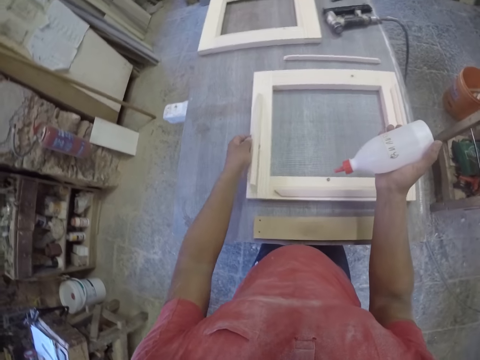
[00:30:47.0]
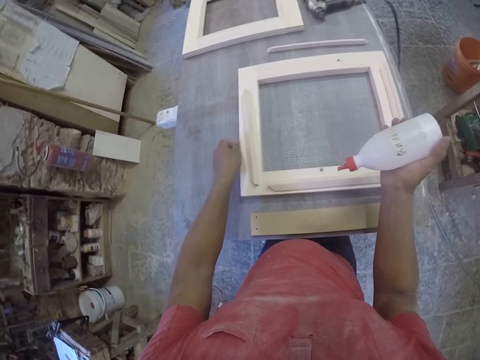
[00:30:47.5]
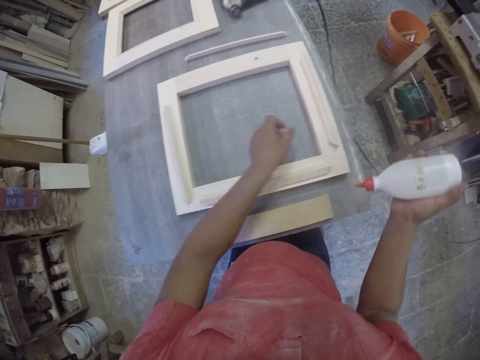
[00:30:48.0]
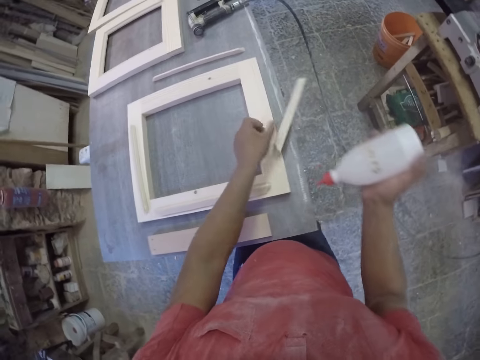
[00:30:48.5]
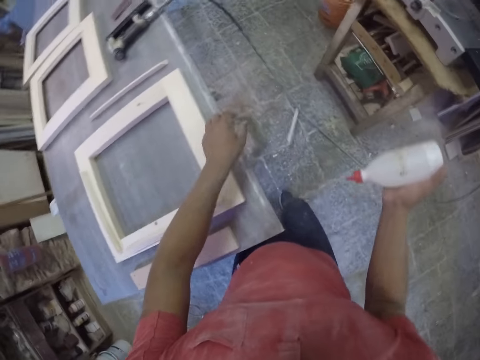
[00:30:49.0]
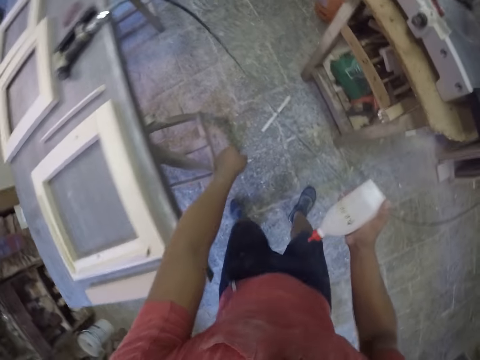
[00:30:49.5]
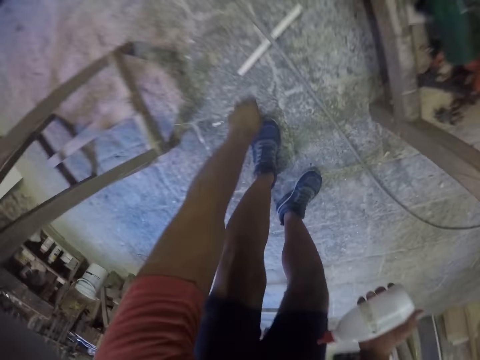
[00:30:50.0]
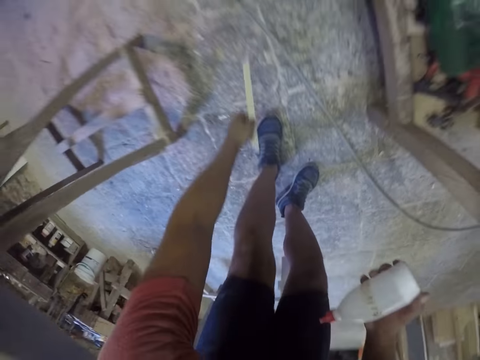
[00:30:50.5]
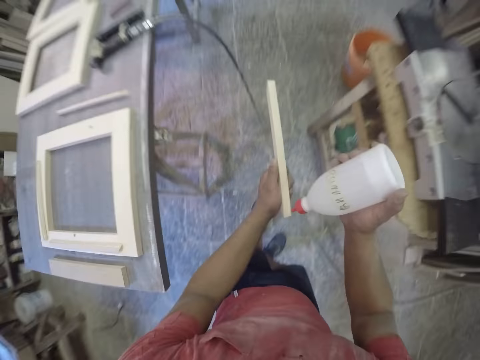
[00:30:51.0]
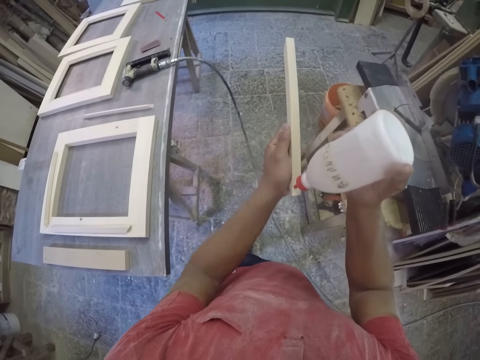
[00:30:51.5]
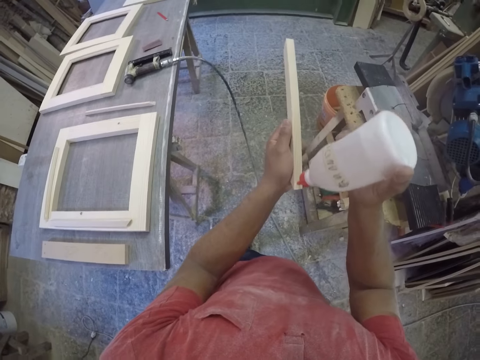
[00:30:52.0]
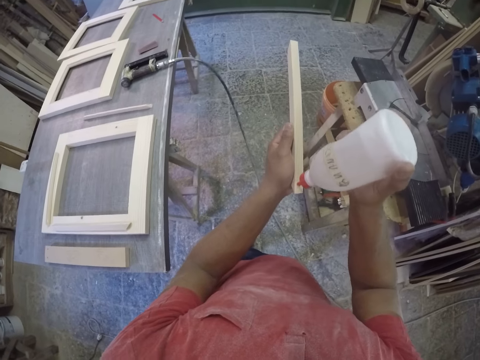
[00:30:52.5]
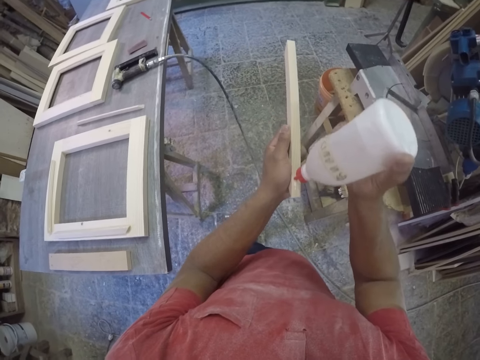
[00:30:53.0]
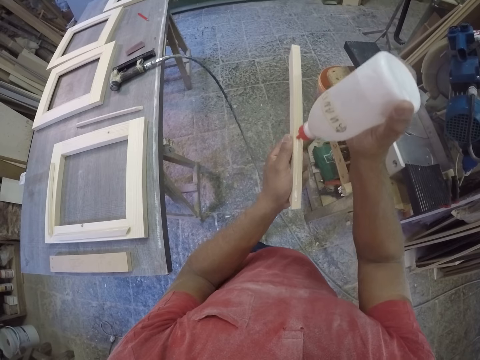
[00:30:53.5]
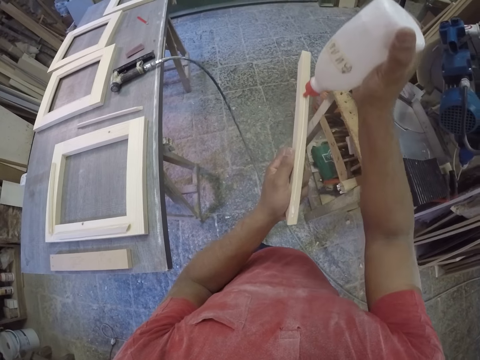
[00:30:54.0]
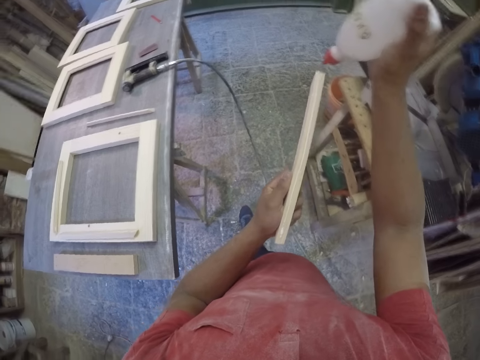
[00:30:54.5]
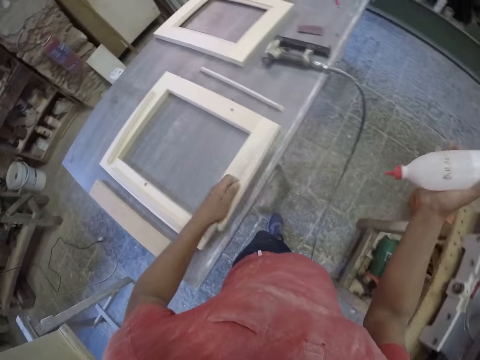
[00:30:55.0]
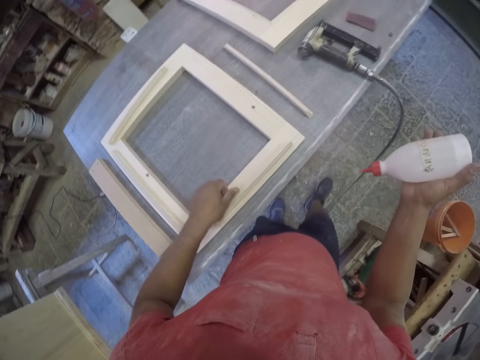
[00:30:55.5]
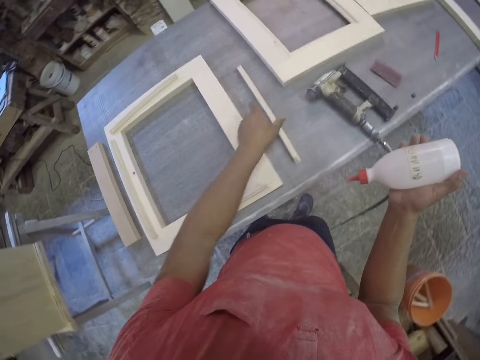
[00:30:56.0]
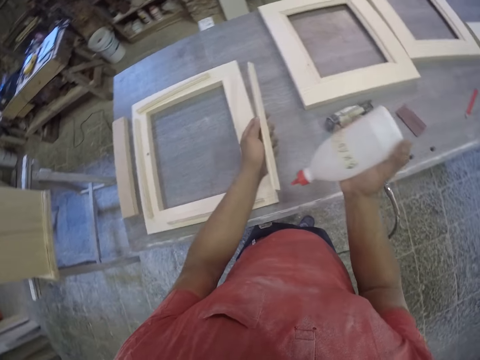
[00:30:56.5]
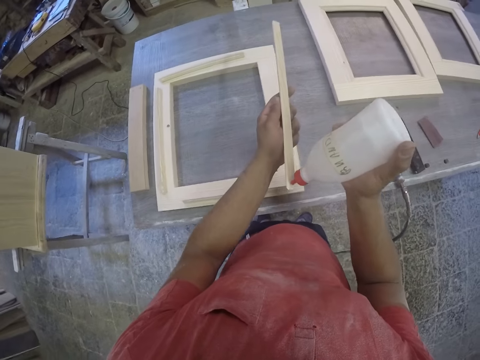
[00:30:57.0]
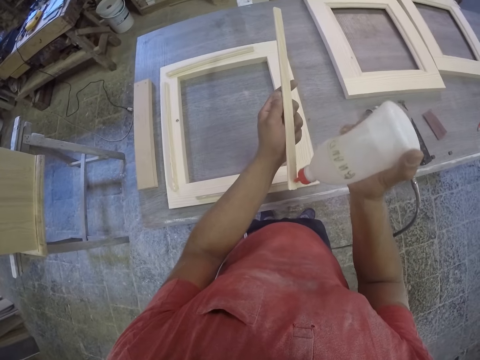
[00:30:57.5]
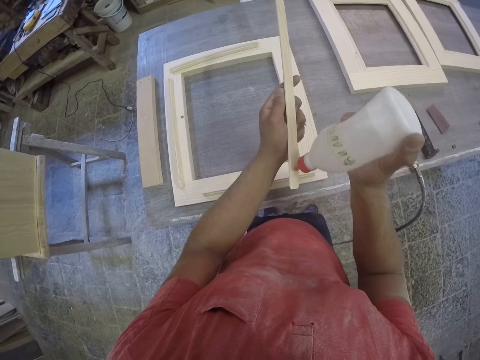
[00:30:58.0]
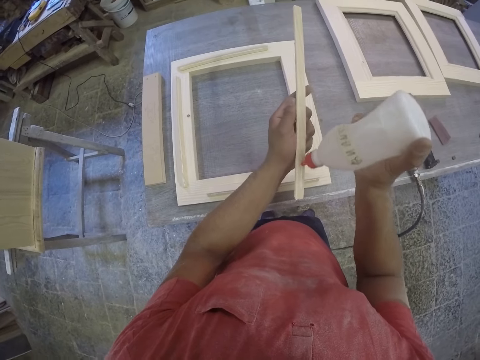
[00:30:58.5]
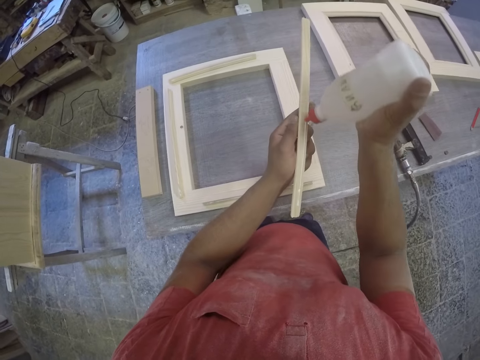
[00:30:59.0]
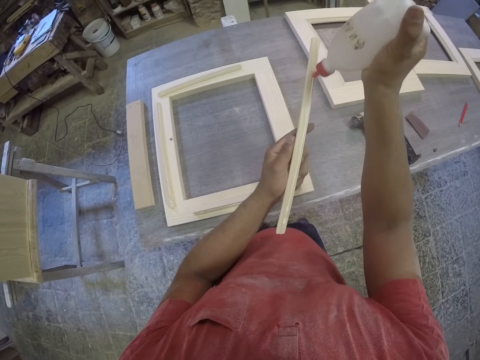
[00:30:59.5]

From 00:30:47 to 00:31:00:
The camera wearer drops the piece of wood. They pick a piece of wood. They pick a piece of wood again. They apply the glue on the piece of wood. They drop the piece of wood. They pick a piece of wood and apply the glue on the piece of wood.

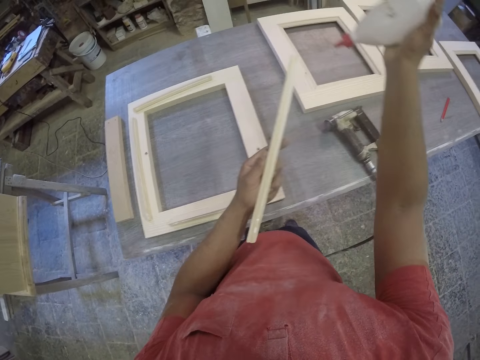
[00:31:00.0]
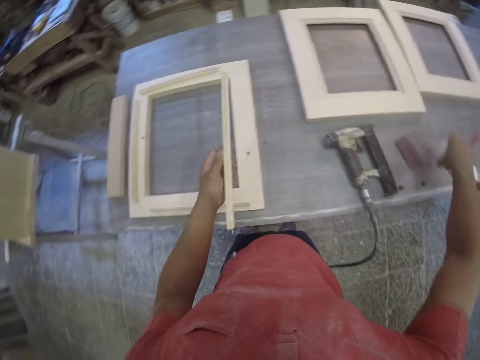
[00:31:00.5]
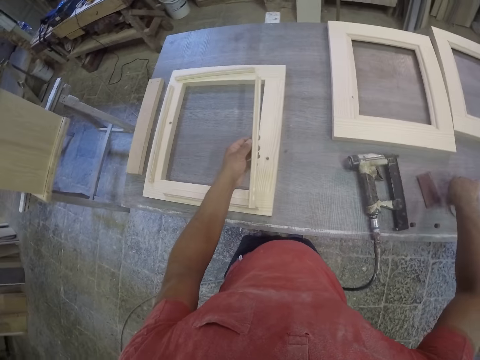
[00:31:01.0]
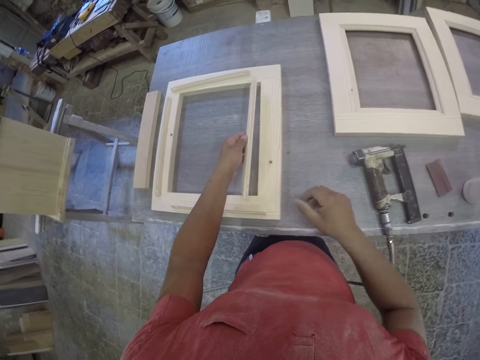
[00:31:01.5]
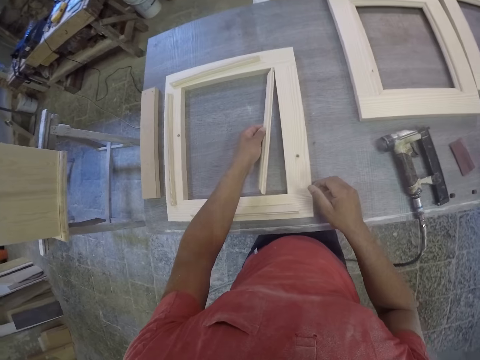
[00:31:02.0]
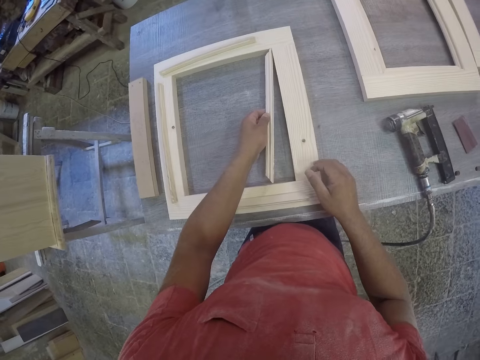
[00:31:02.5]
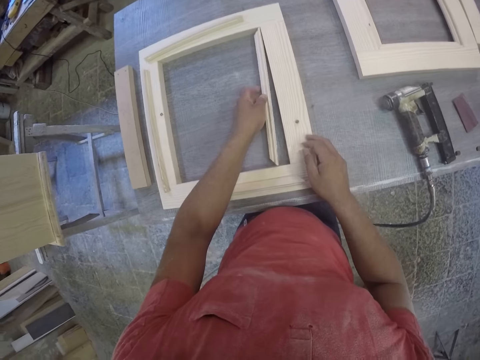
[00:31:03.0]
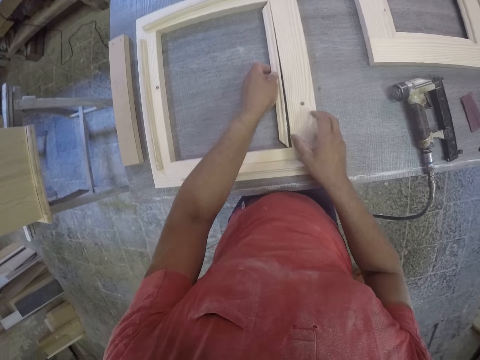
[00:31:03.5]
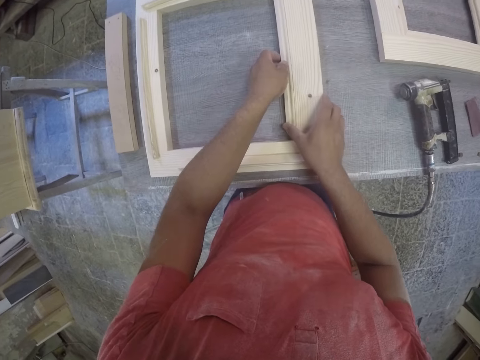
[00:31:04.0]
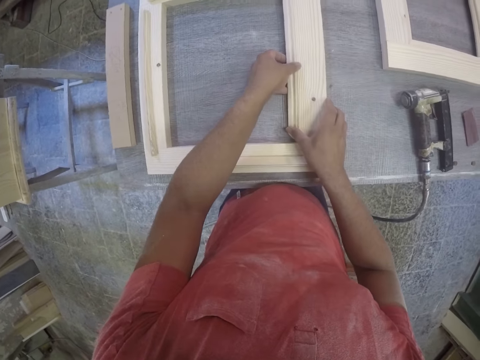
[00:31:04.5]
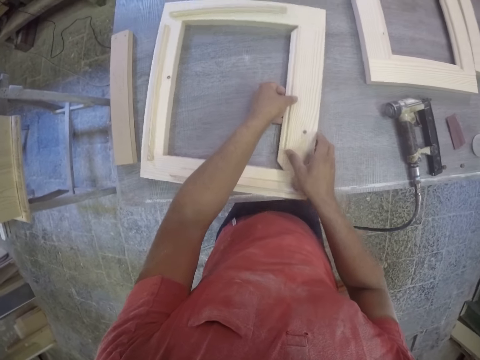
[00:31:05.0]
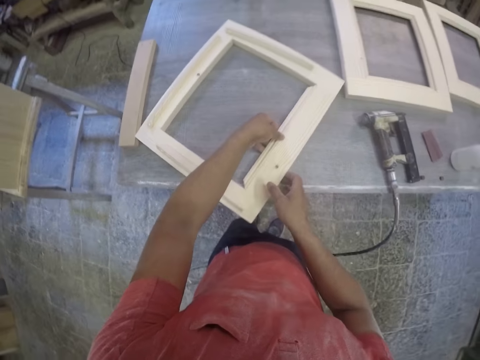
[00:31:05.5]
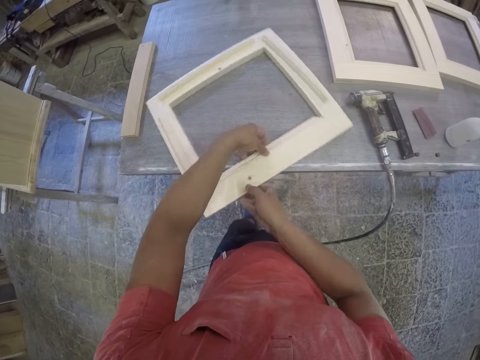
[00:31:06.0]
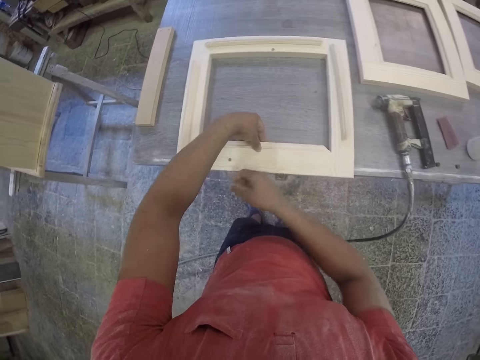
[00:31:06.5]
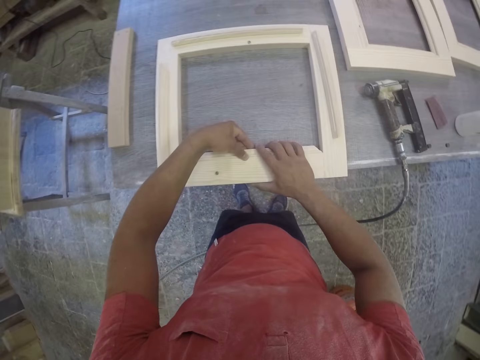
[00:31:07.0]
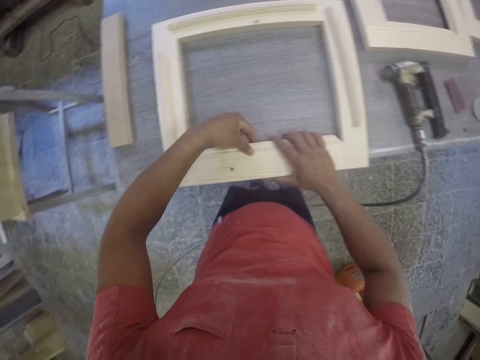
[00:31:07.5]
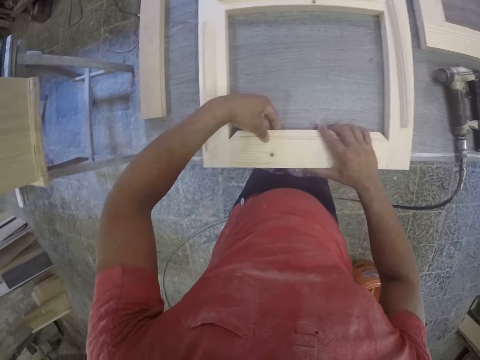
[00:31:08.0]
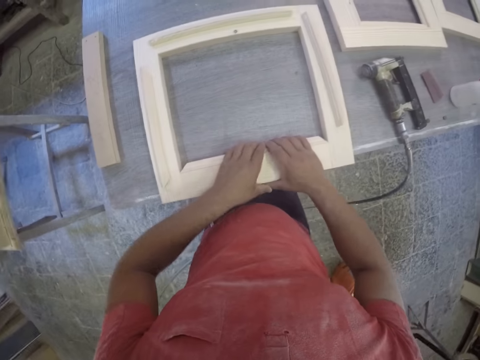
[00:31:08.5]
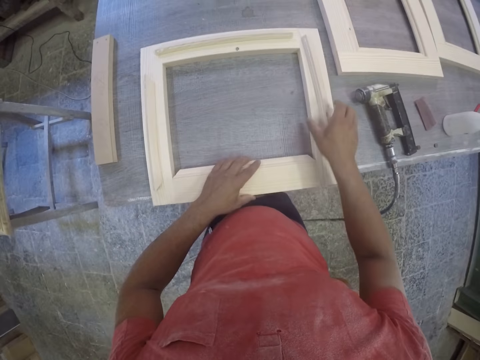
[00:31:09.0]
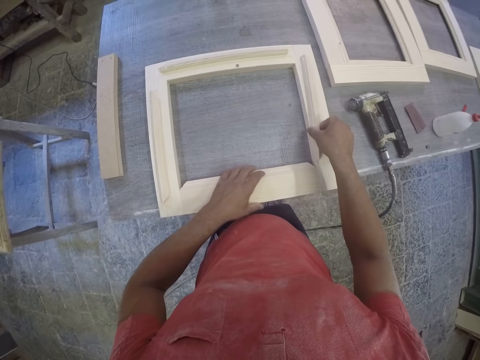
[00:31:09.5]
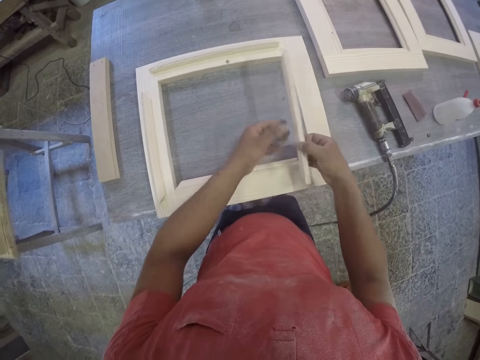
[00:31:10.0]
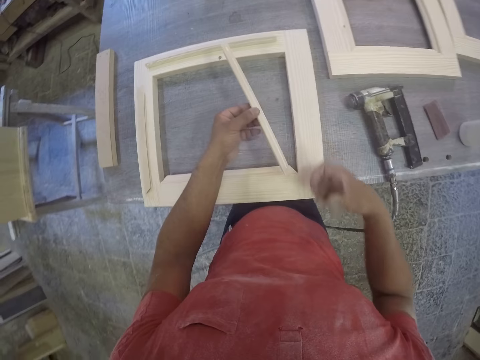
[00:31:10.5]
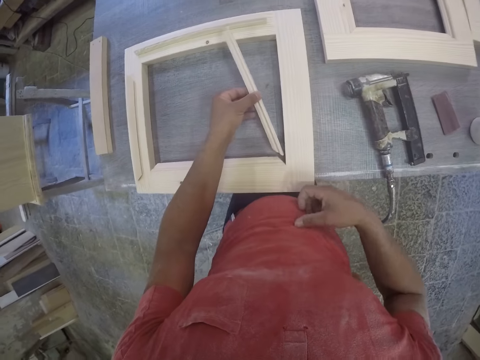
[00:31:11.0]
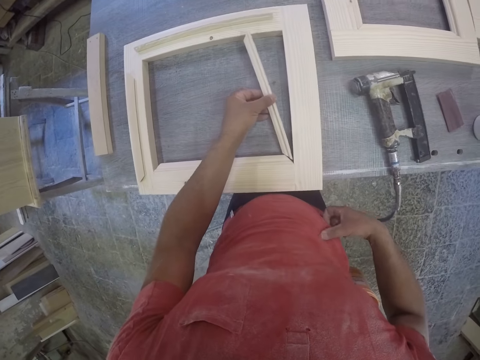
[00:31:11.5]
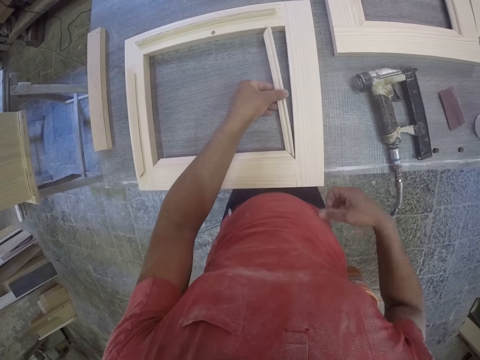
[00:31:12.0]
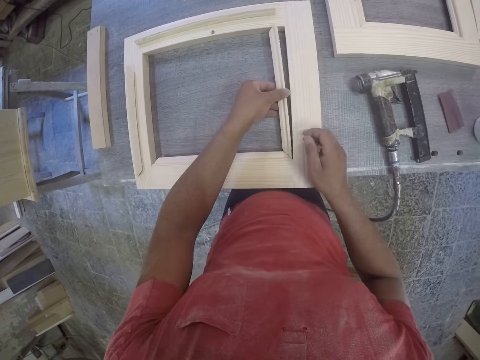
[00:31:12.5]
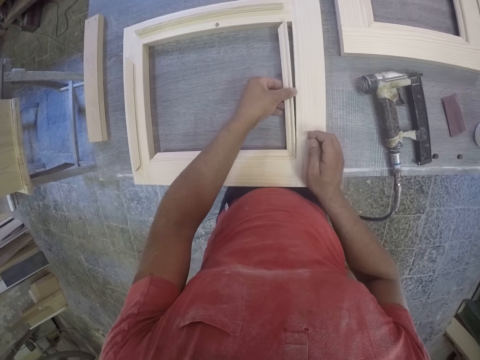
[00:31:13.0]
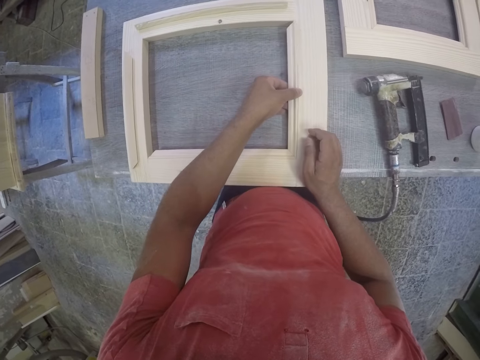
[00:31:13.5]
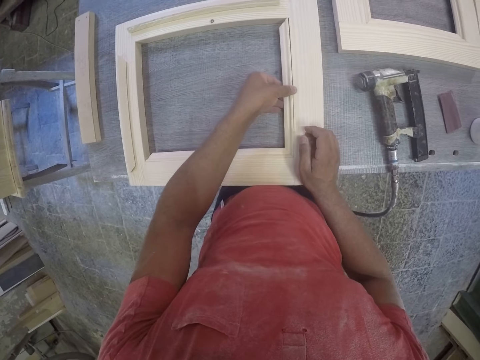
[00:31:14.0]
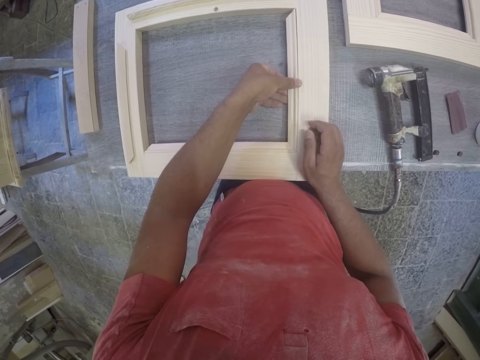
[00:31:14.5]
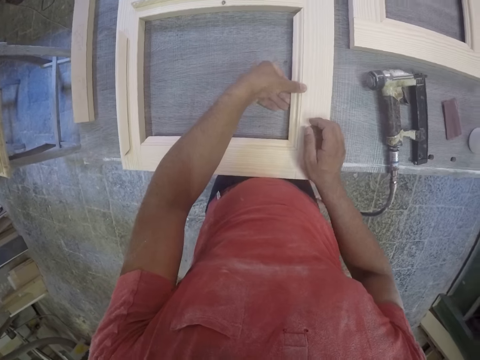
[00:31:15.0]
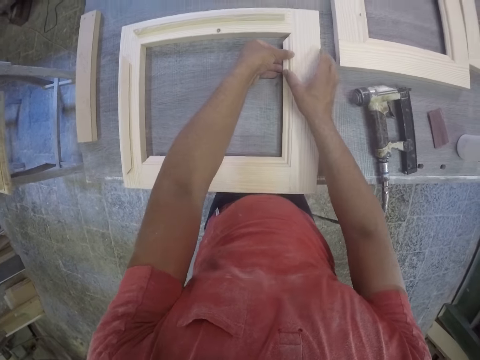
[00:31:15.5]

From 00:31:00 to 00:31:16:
The camera wearer drops the bottle on the table. They fix the piece of wood to the frame. They fix the piece of wood to the frame again.
